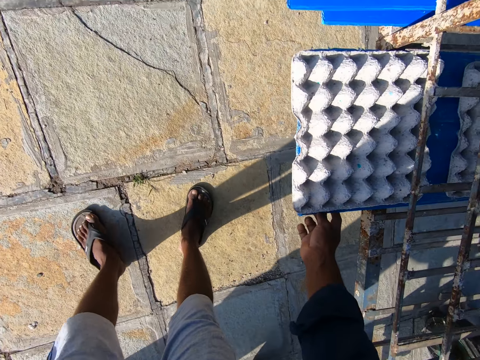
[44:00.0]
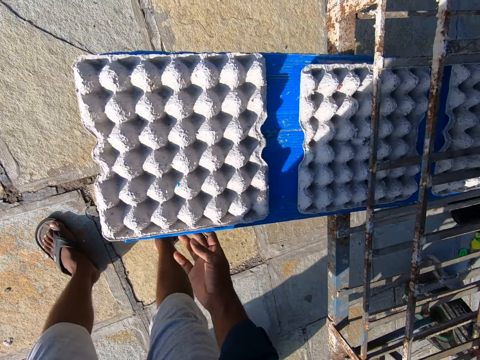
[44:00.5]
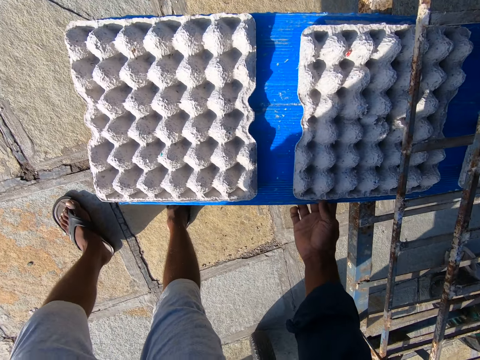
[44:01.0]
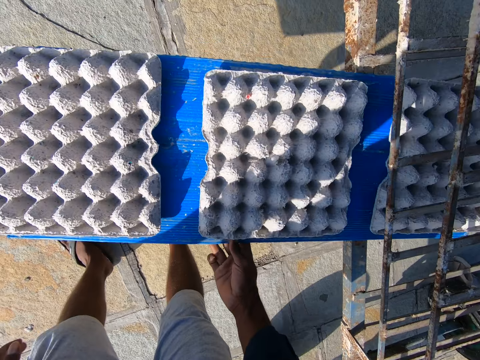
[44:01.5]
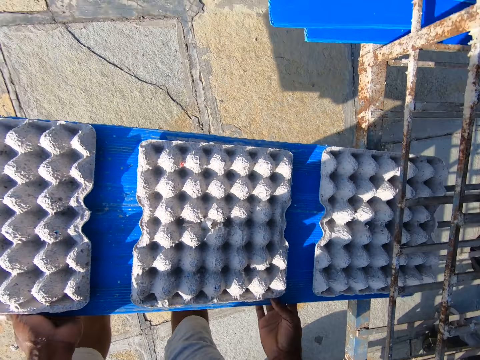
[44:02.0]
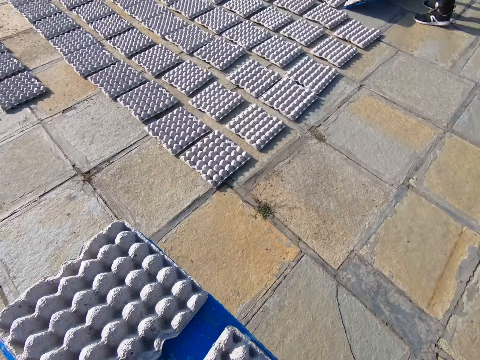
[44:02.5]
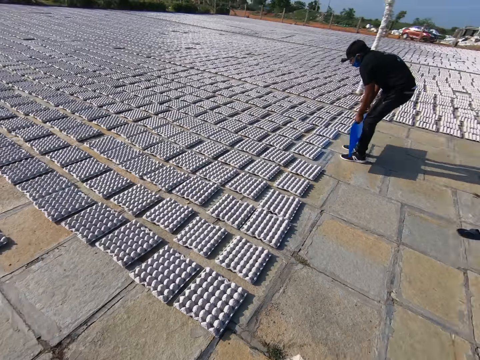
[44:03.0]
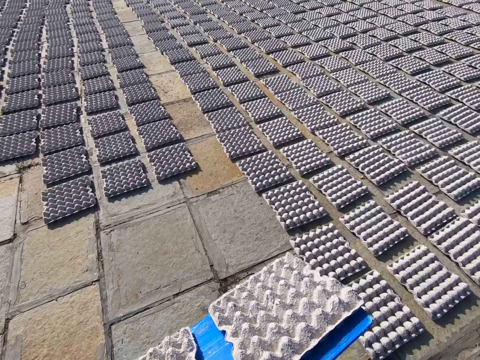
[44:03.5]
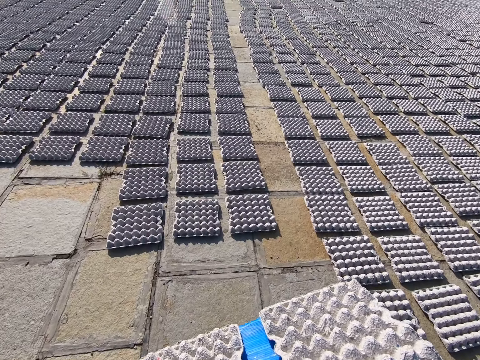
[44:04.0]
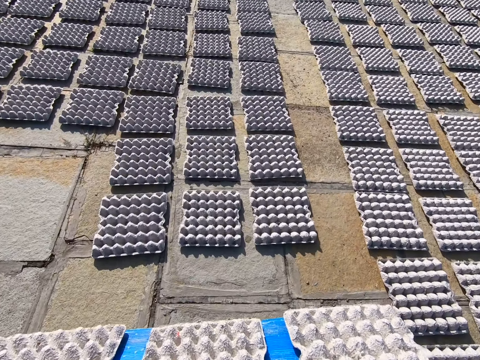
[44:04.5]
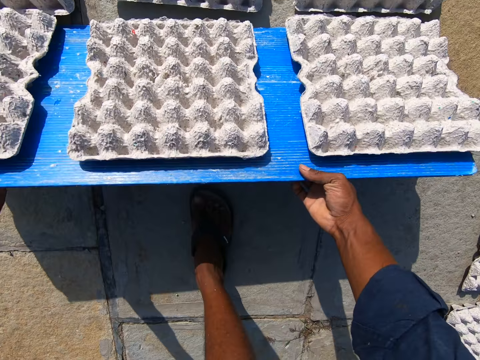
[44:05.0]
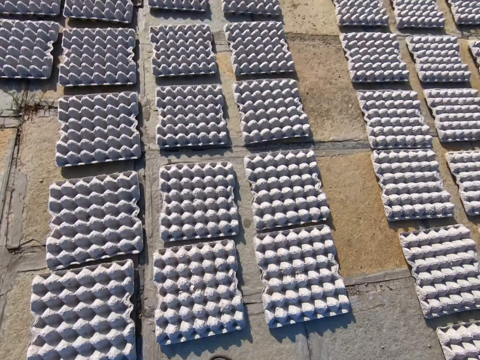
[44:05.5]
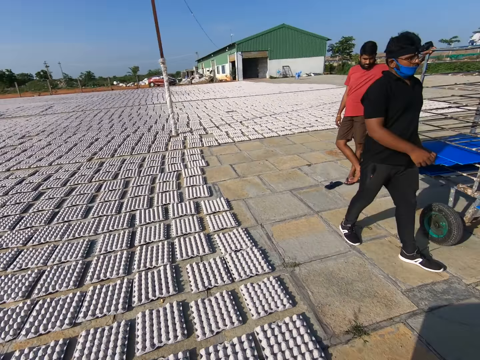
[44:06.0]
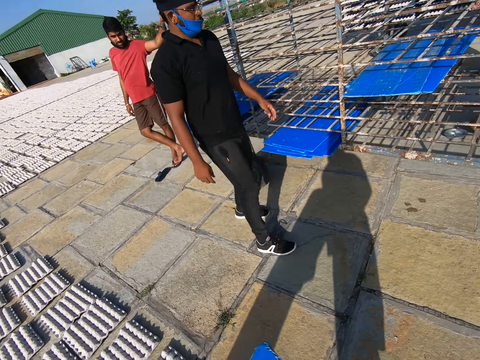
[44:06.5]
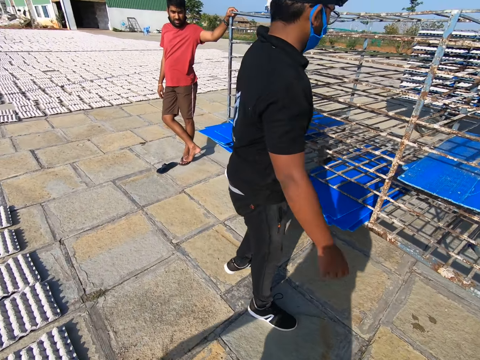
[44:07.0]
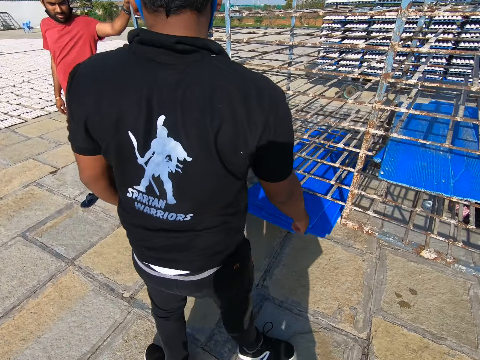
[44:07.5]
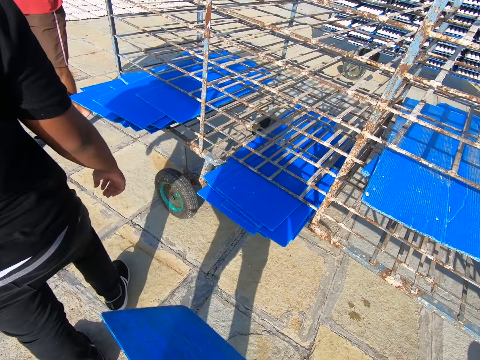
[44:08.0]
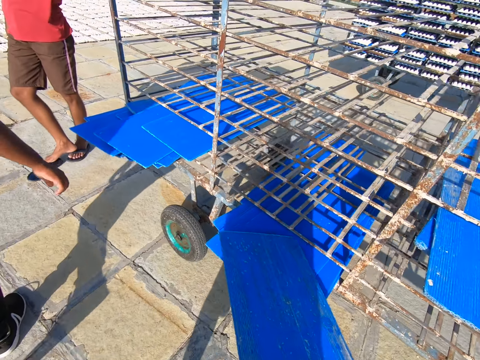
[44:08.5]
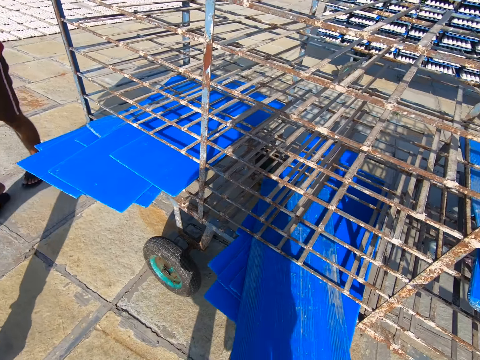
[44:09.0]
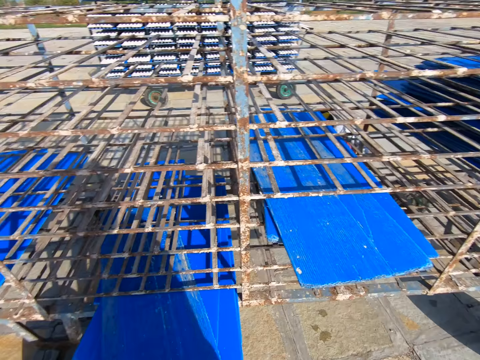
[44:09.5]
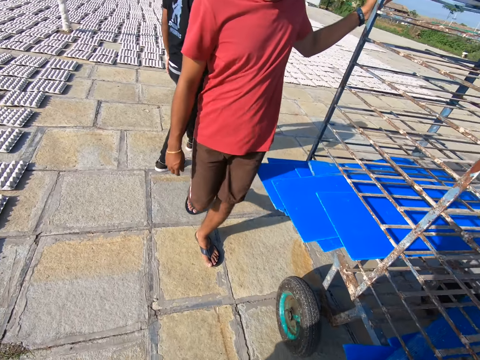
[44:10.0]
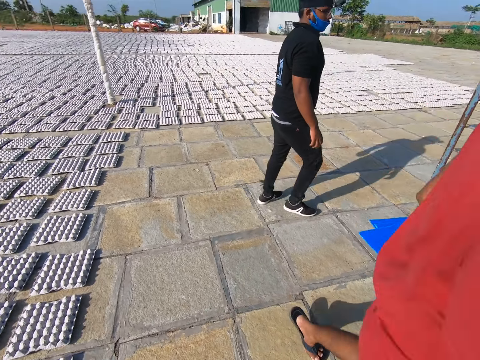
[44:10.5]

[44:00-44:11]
The camera wearer pulls out a tray of crates from the crate wheel with his hands. He touches something. A man spreads the crates on the tray on the floor with his hands. The camera wearer walks towards the crates on the floor with the tray of crates in his hands. He spreads the crates on the tray on the floor with his hands. He puts something down. He walks towards the crate wheel with the tray in his hands. He looks around. He puts the tray in his hands into the crate wheel.

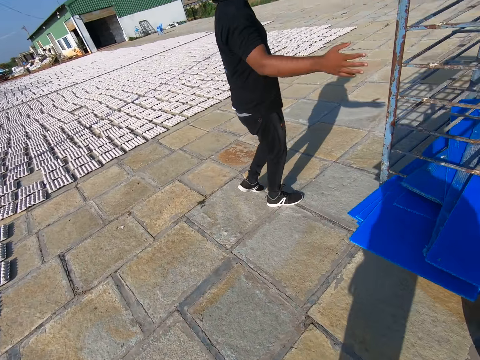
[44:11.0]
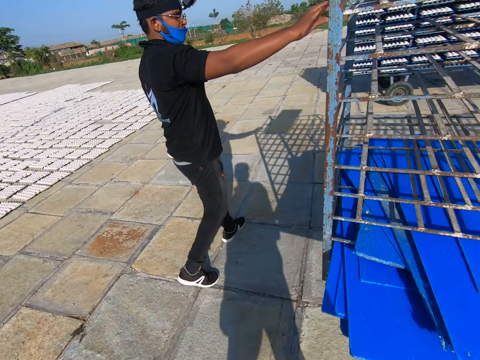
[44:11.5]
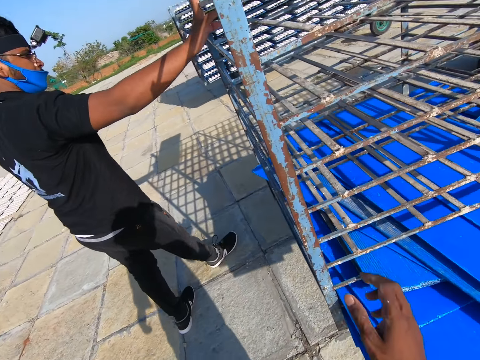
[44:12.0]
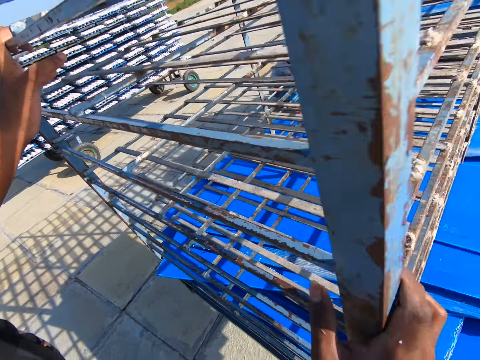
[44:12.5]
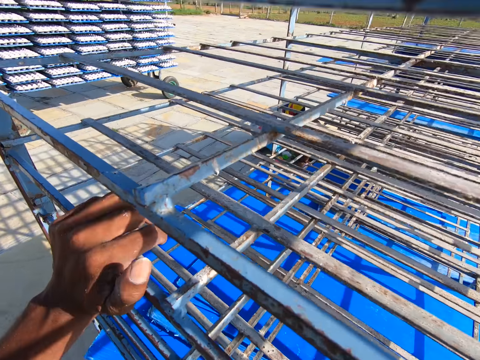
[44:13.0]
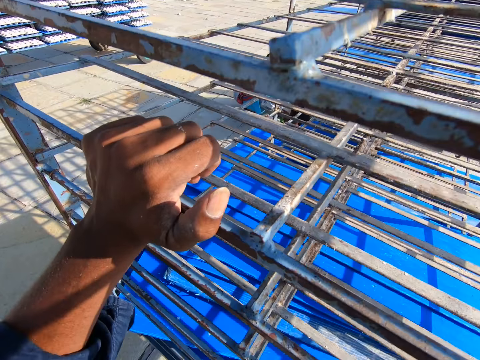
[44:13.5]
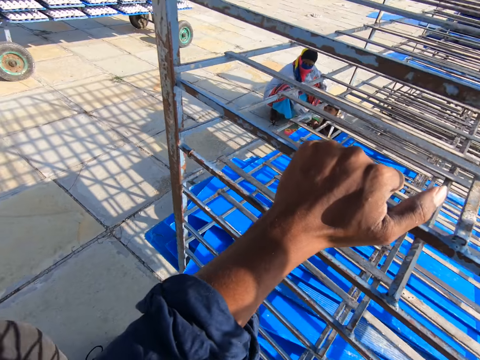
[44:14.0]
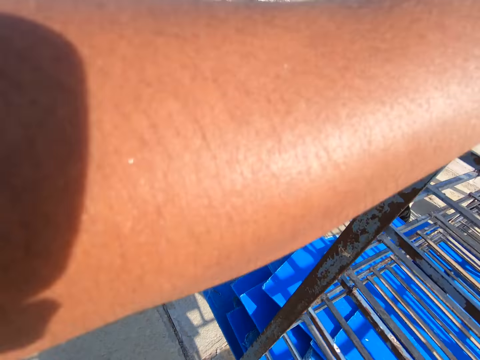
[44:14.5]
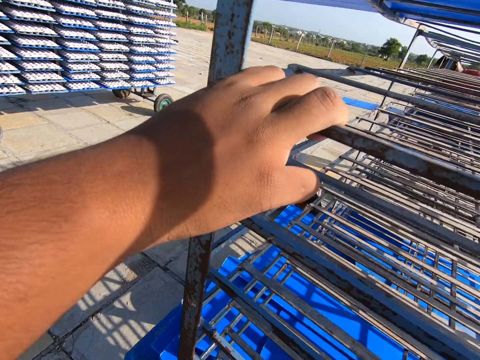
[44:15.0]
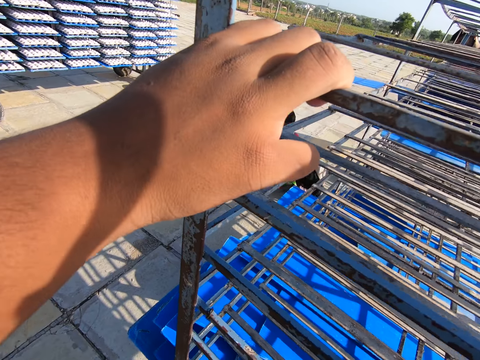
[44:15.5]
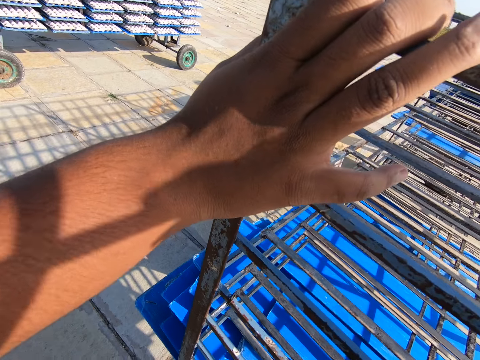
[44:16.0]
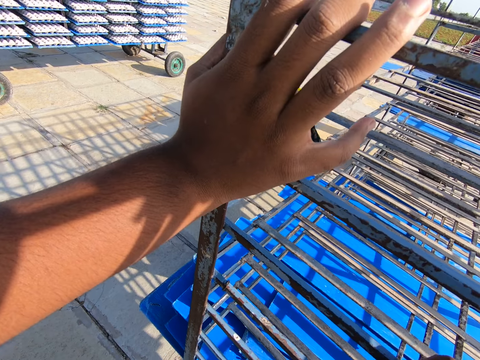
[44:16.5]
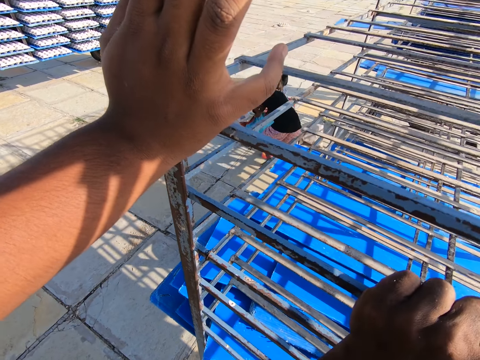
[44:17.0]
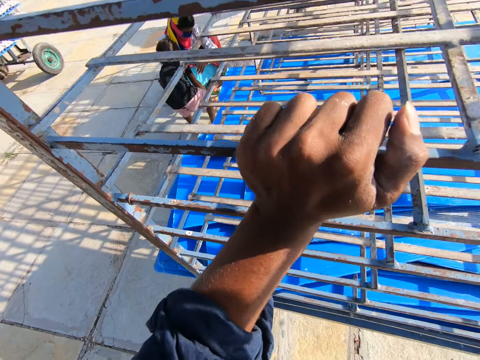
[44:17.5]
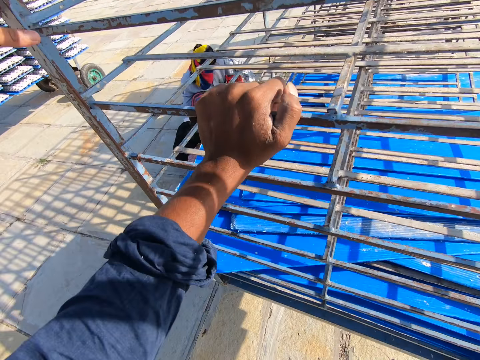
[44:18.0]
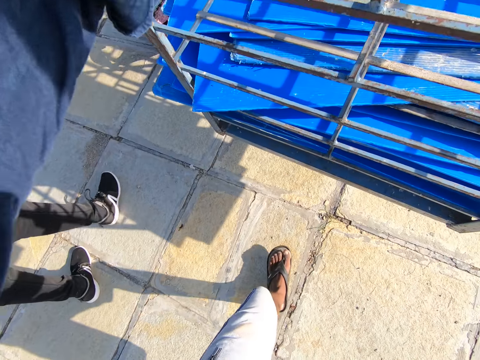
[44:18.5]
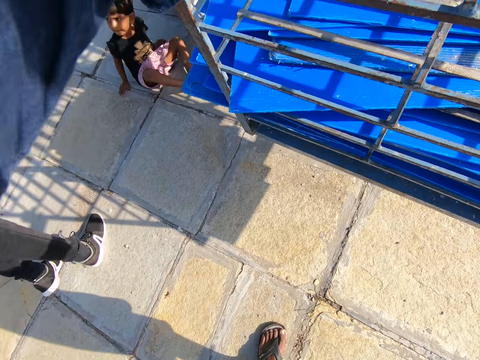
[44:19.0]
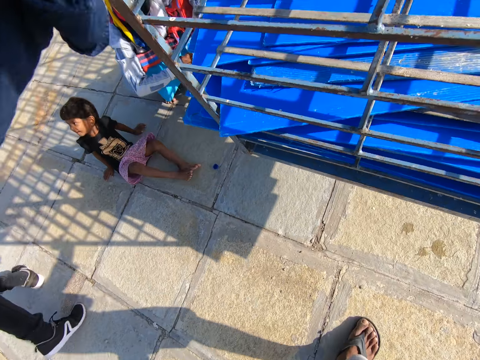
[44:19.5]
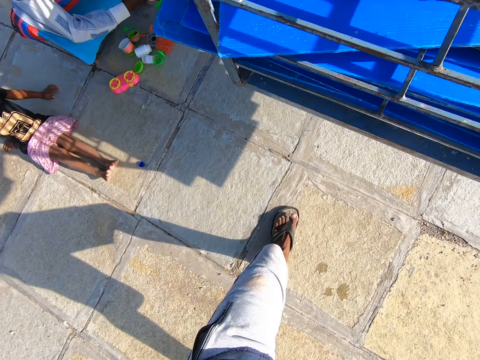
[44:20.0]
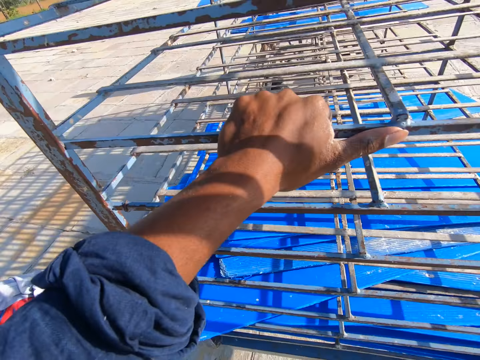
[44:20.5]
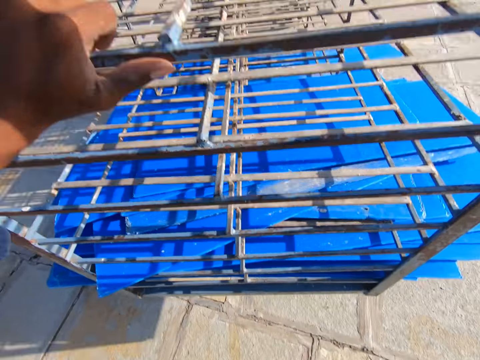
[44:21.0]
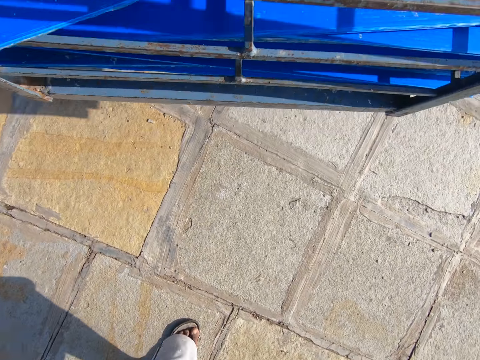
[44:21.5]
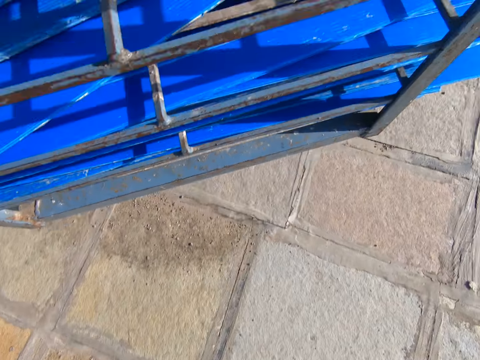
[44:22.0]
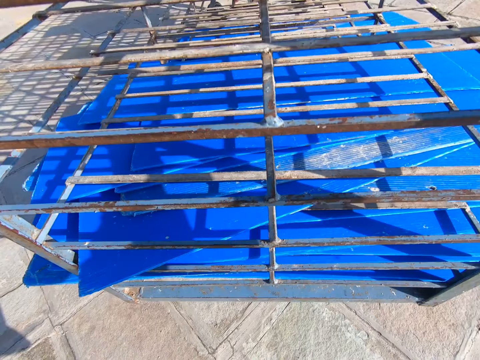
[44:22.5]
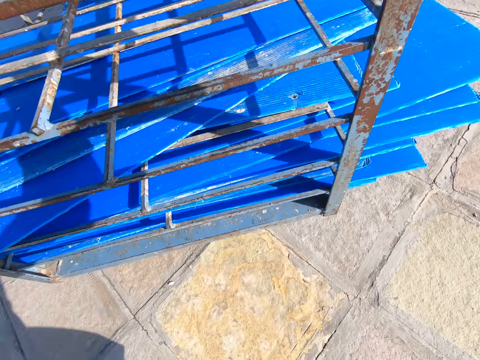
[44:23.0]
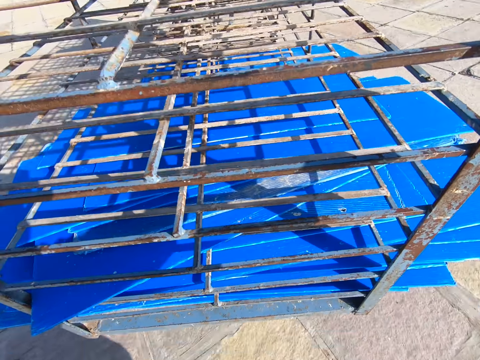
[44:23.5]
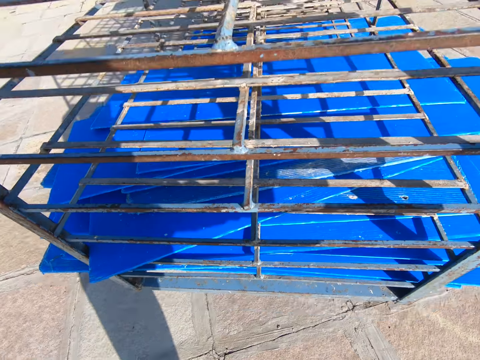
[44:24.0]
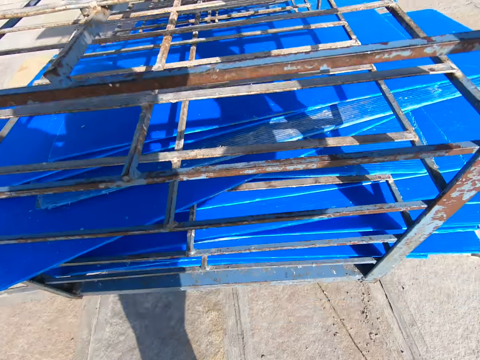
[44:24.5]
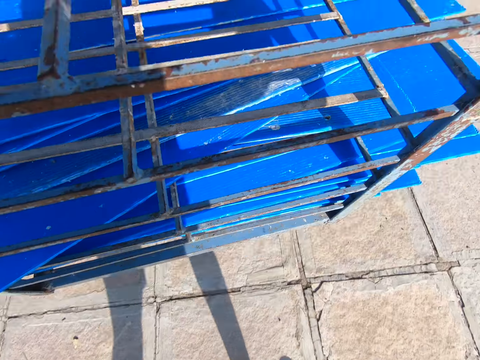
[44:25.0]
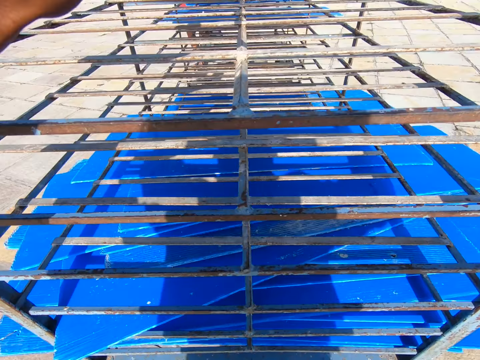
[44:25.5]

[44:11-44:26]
The camera wearer converses with a man. They touch something. They push the crate wheel with both hands in the compound. The man converses with a child. The camera wearer touches something. They walk.
